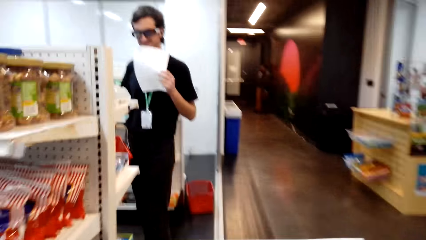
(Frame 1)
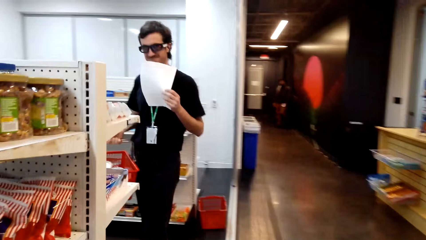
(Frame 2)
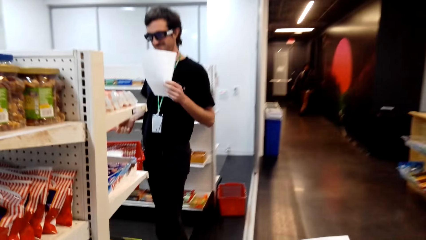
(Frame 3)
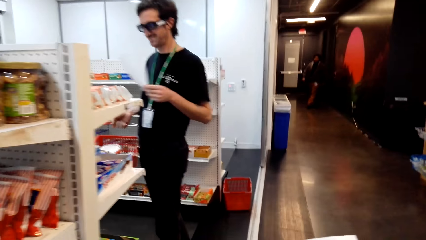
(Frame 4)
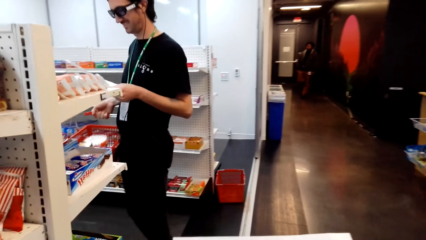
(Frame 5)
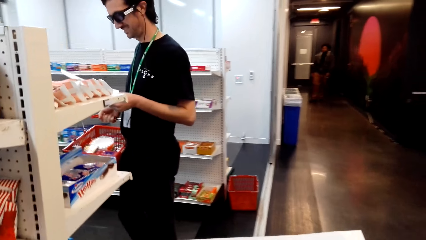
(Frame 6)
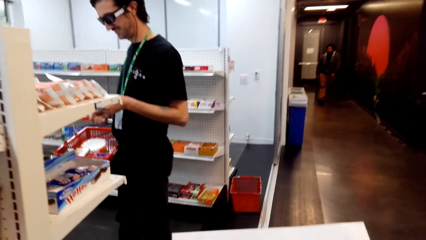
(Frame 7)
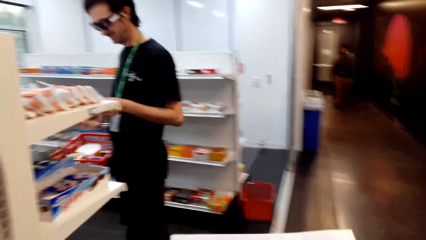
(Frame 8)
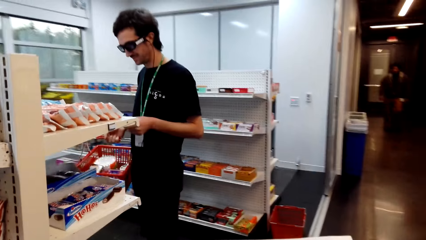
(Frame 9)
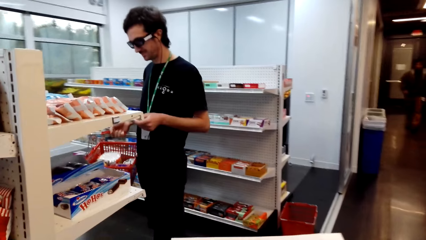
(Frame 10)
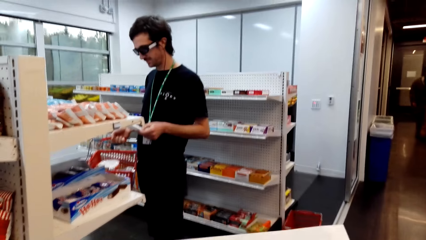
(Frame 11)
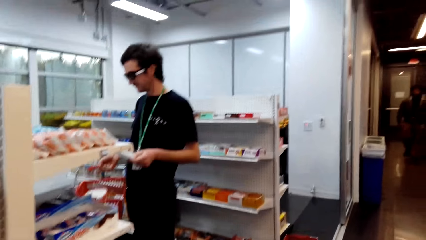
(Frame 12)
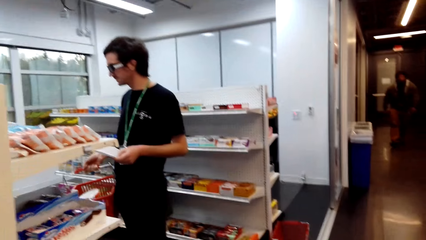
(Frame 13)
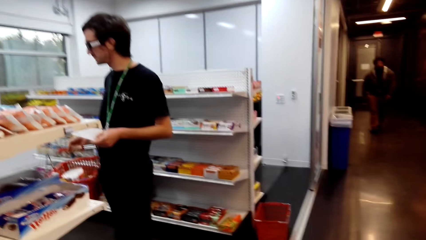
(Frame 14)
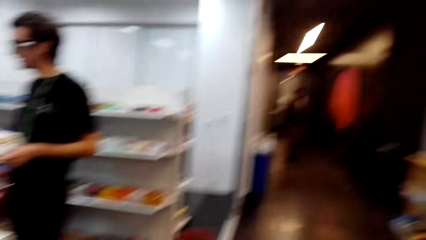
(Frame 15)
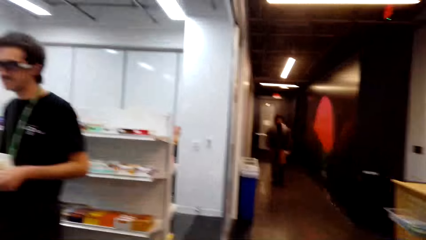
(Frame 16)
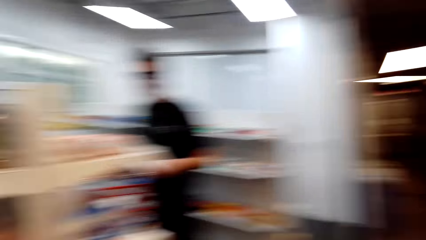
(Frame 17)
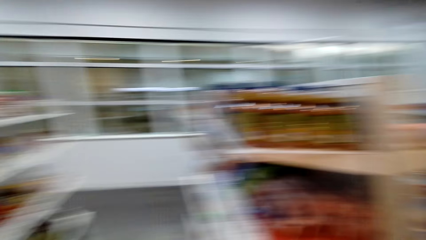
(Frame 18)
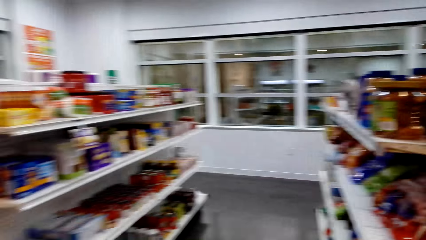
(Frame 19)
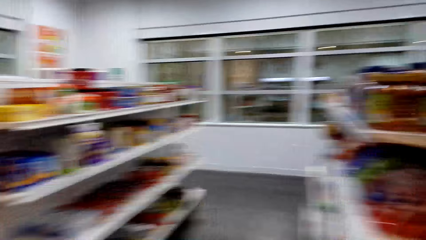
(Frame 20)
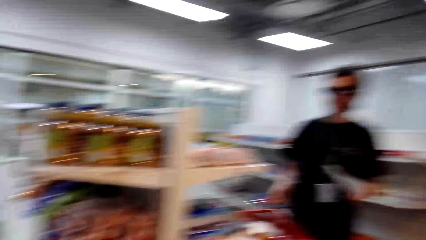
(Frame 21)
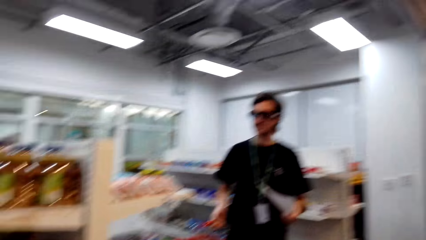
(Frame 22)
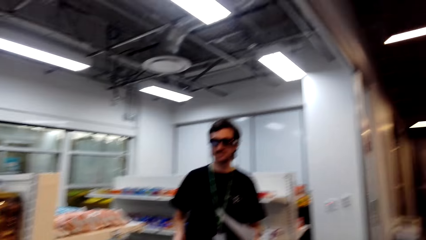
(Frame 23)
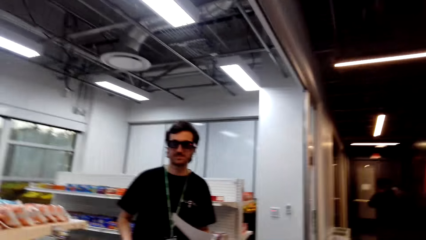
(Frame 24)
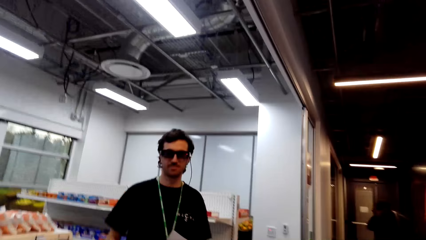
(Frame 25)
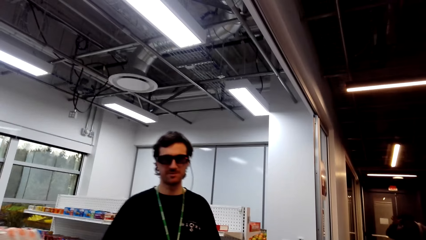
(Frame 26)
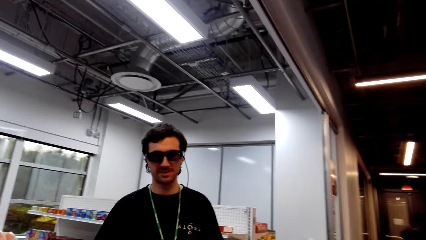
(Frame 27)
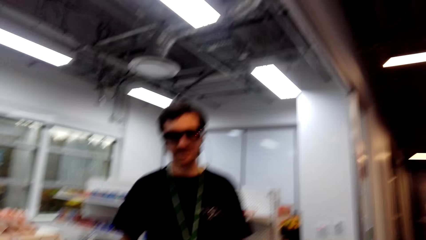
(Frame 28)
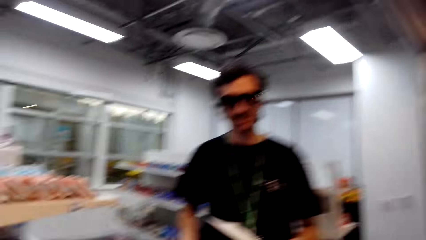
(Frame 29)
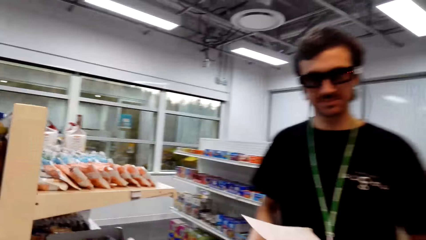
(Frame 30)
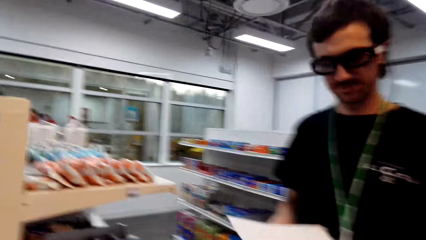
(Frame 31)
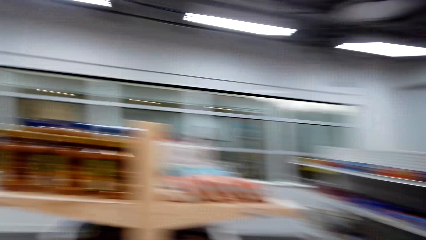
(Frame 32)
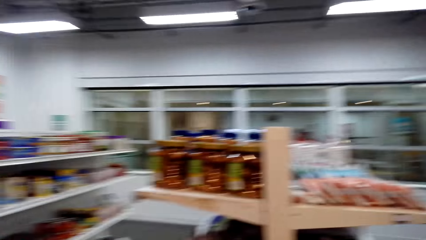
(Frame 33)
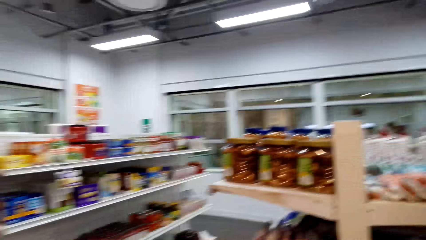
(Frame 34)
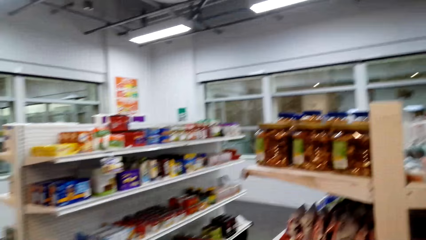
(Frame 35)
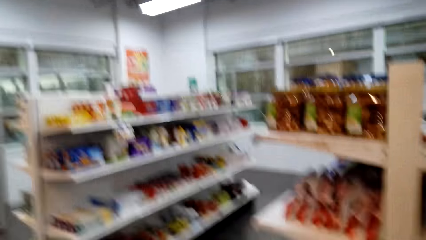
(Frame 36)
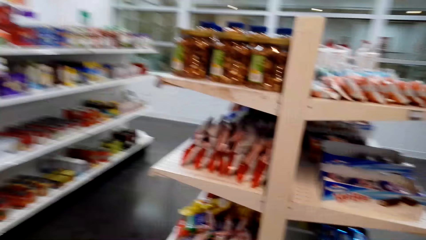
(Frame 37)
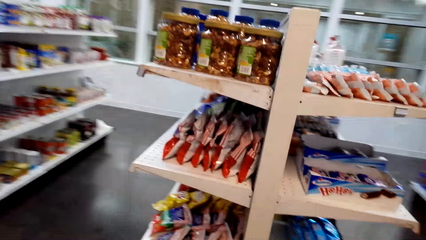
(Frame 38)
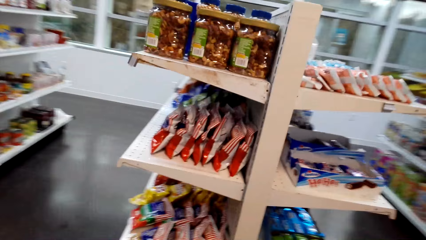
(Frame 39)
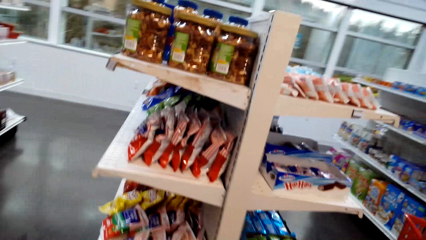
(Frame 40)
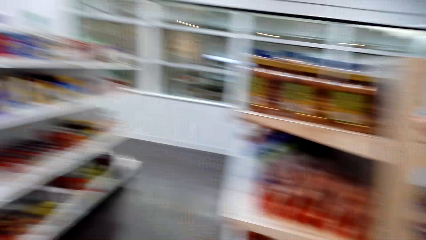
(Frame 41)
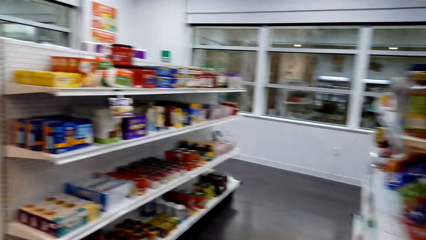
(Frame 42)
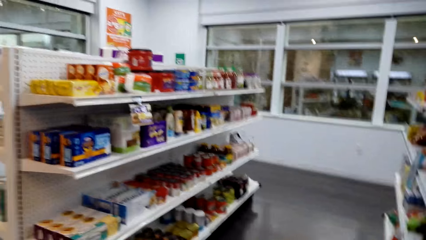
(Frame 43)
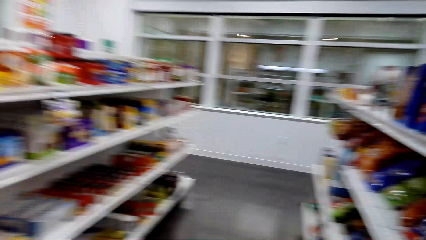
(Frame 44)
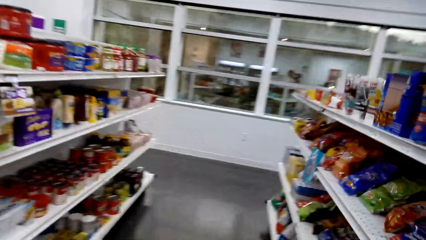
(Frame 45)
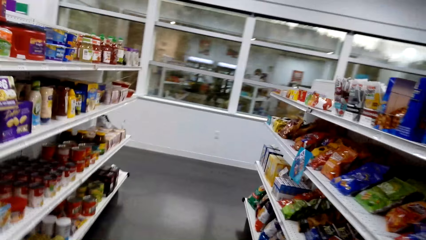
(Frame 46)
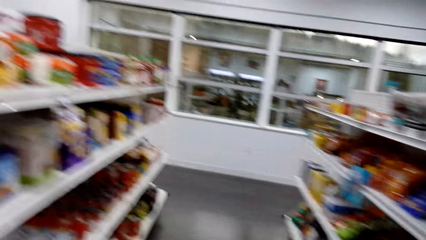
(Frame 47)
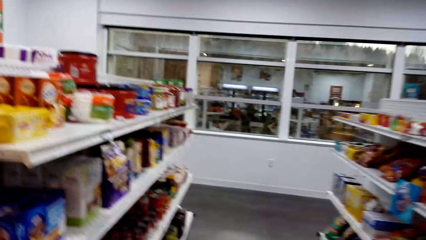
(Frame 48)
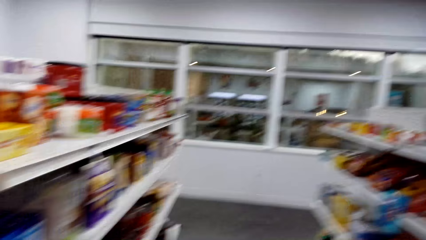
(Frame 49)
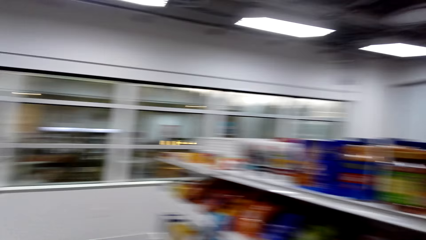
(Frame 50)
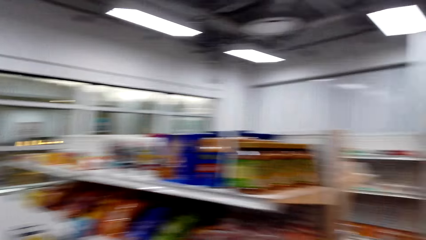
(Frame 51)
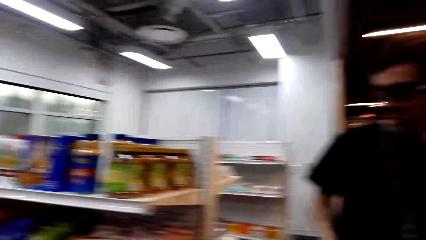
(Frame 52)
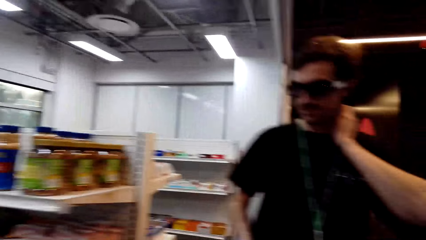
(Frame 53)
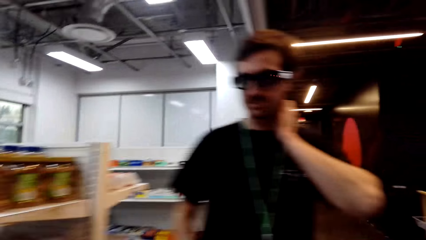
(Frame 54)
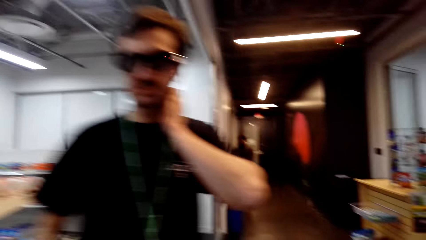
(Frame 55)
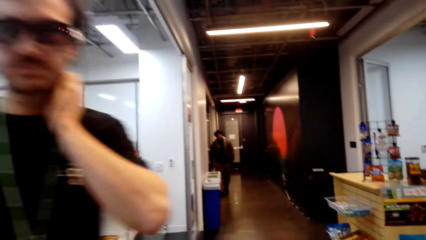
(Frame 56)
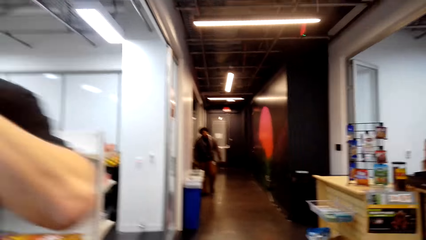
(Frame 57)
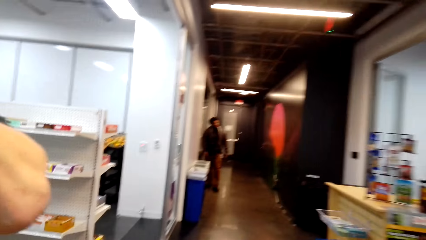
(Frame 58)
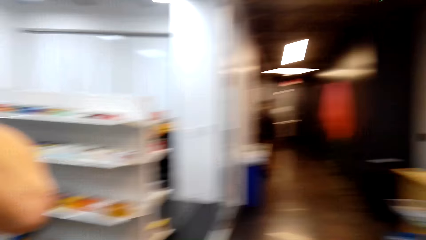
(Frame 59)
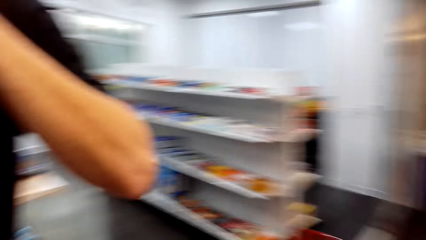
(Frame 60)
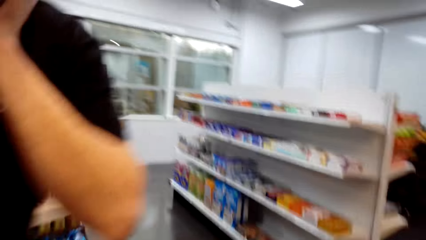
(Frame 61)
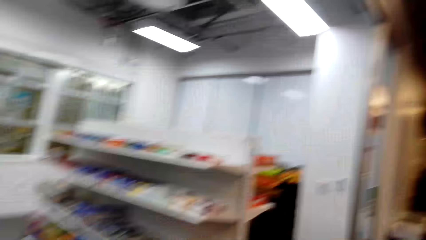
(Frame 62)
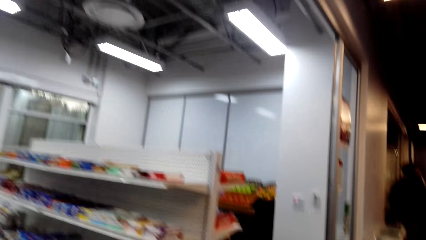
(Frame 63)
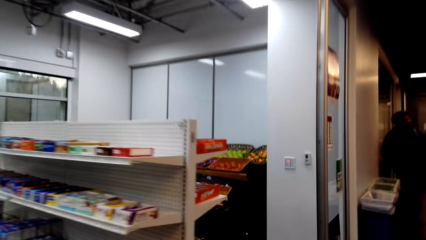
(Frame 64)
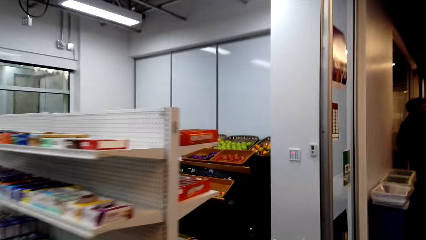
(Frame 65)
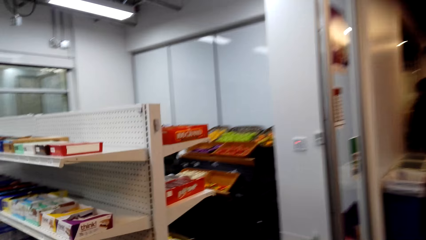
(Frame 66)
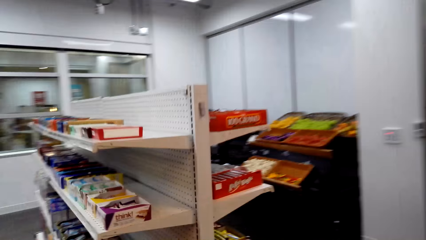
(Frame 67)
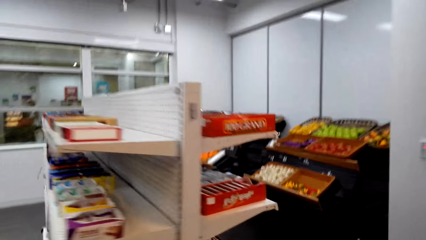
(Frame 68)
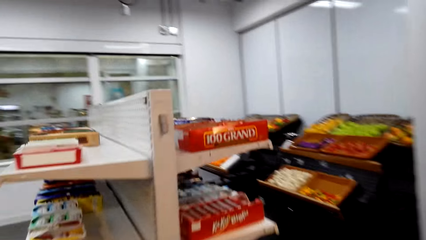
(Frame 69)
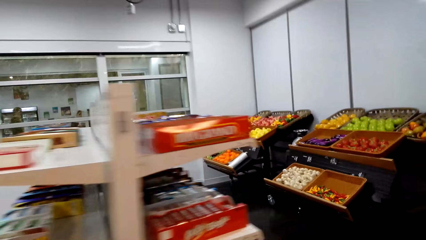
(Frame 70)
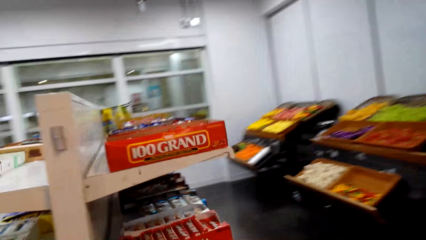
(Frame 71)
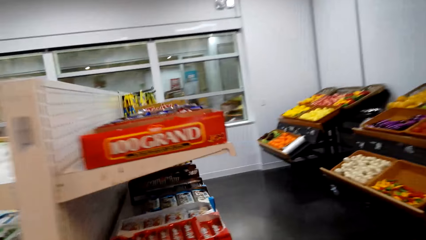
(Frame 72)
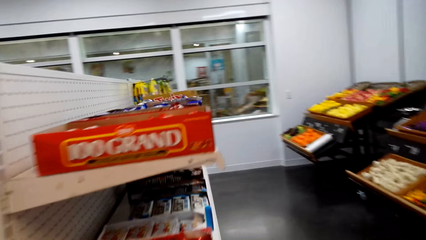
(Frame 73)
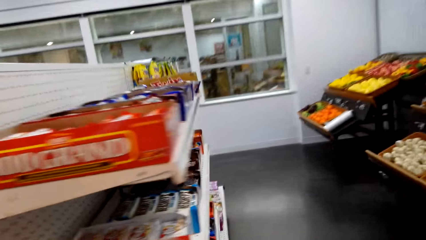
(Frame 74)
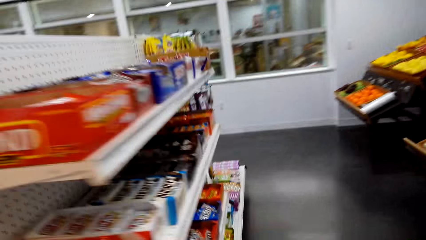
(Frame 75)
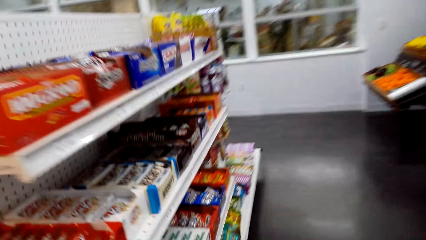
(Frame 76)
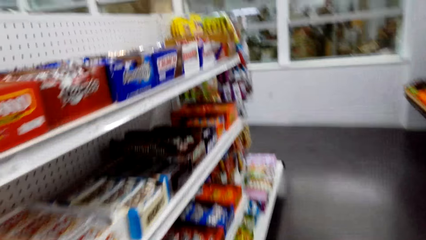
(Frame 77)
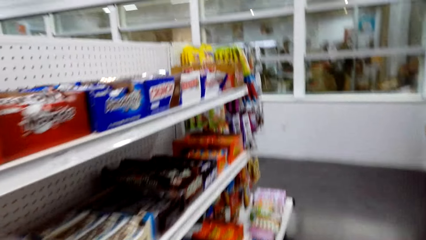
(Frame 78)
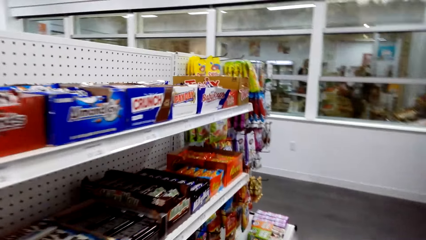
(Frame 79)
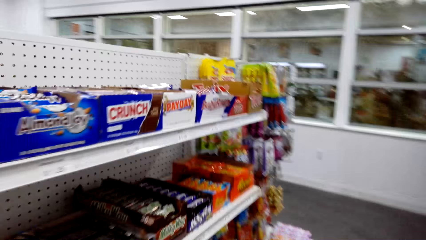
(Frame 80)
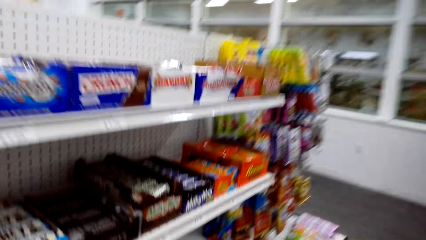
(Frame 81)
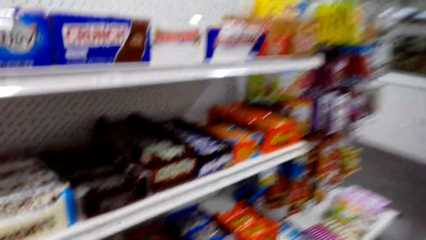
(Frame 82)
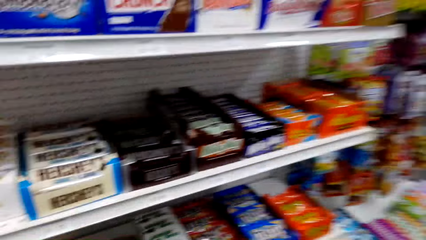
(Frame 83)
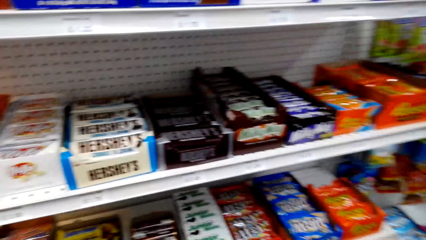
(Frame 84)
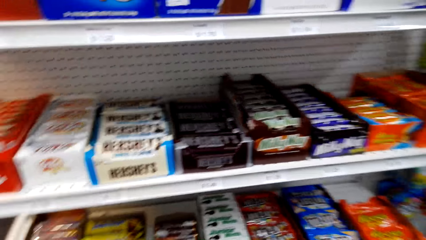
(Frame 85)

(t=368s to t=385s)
The camera wearer looks around a supermarket. They talk to a man. They walk around the supermarket. They interact with the man. They walk around the supermarket.
